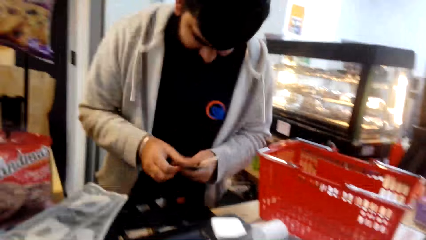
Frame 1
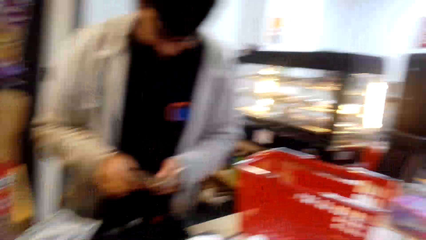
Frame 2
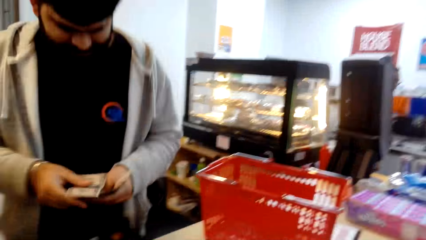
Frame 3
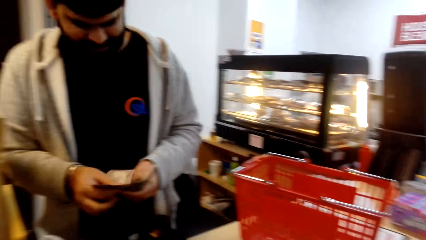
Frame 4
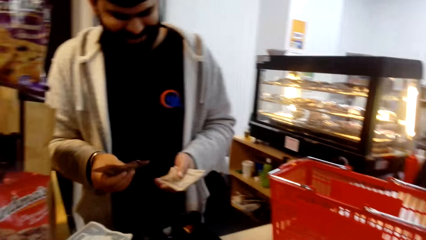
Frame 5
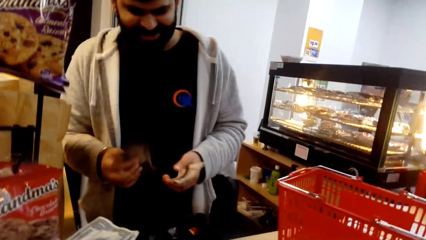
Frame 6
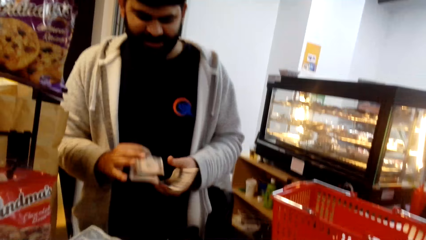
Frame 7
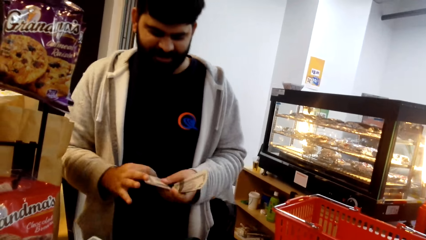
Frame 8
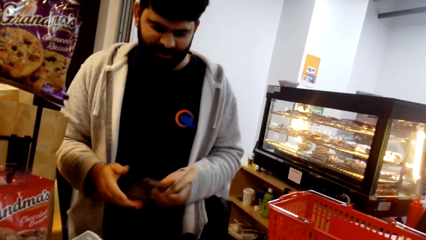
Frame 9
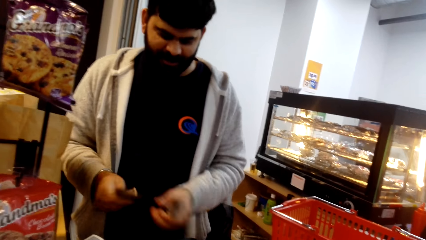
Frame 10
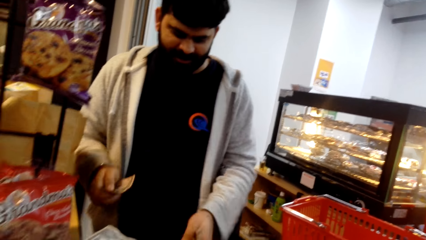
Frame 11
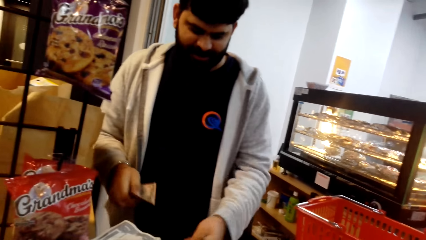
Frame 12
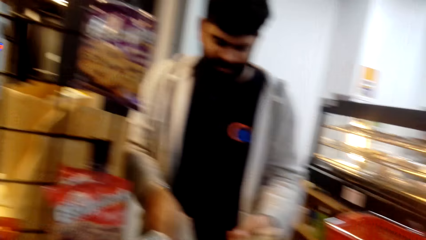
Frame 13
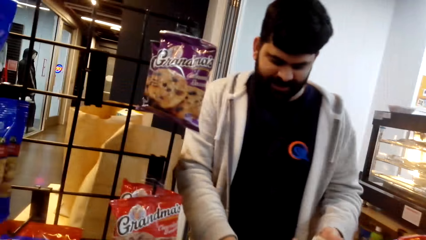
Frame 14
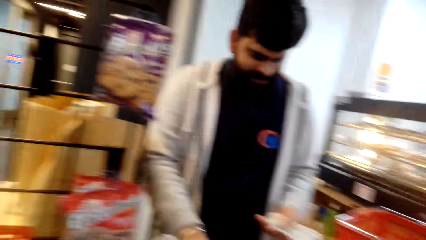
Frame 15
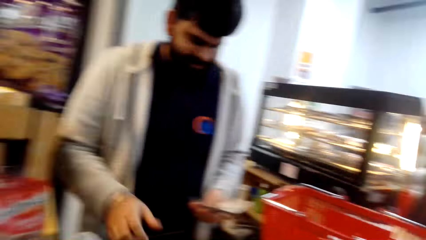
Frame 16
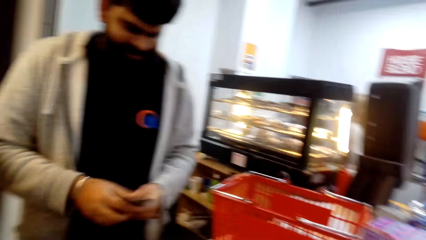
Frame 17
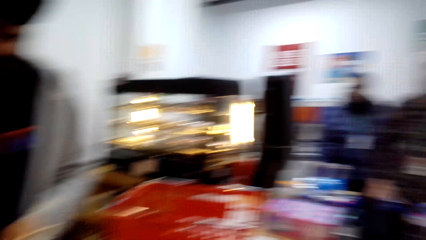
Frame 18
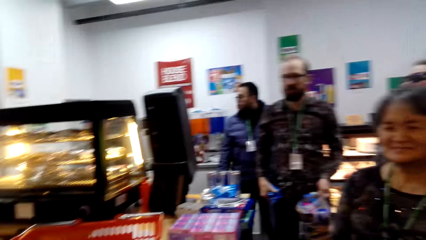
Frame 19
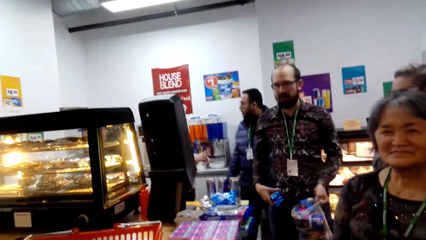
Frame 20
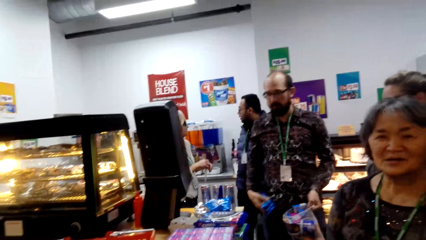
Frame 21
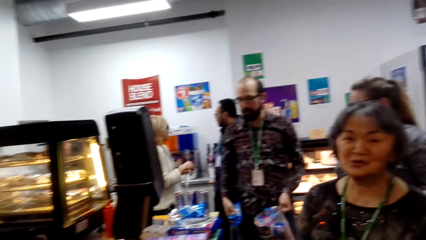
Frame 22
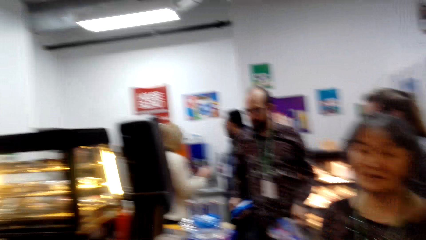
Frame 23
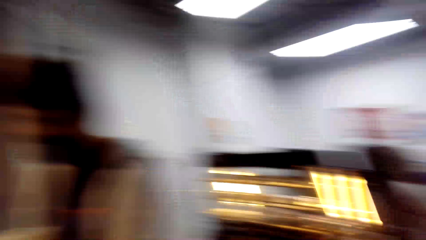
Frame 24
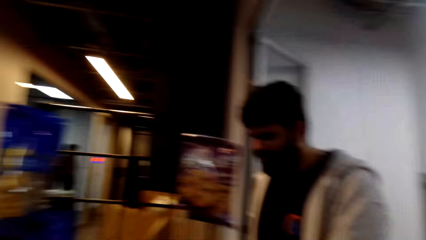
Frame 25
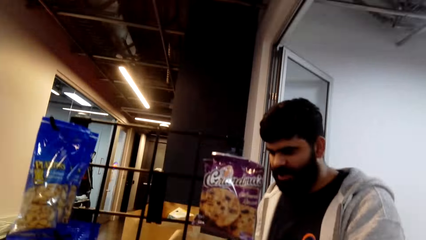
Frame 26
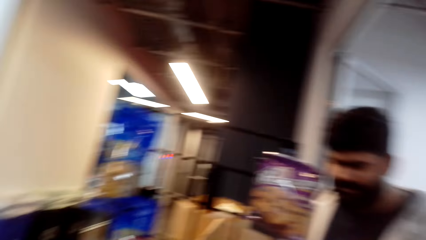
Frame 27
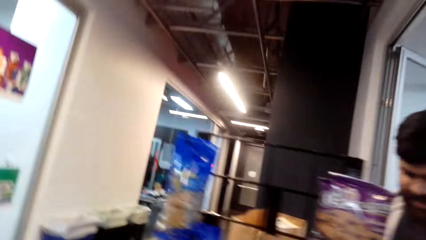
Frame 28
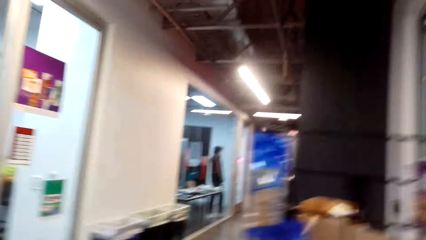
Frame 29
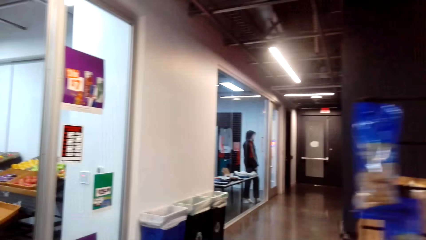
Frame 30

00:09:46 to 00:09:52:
A person counts money.

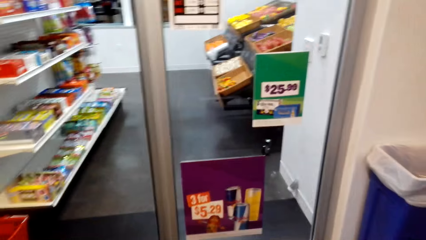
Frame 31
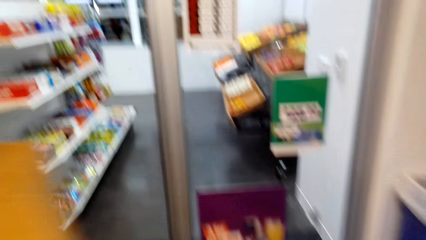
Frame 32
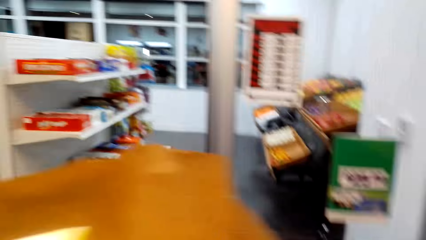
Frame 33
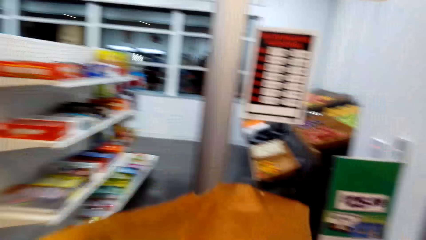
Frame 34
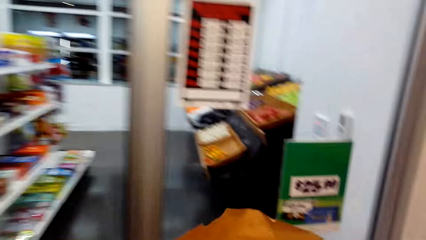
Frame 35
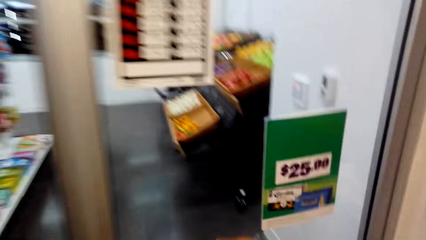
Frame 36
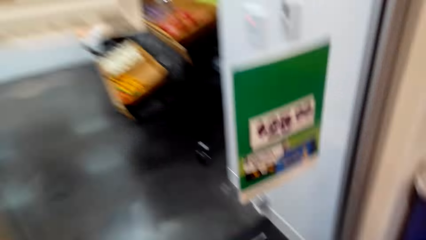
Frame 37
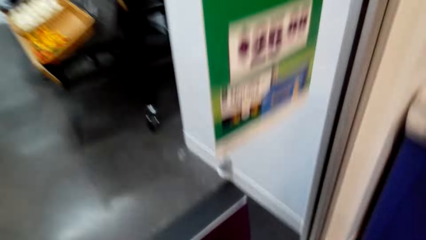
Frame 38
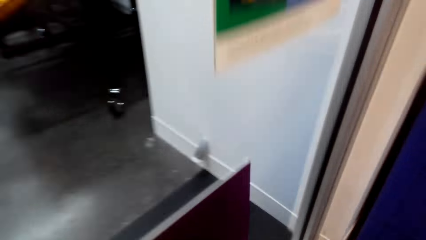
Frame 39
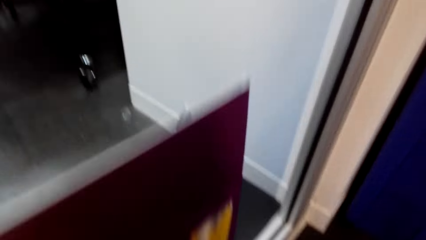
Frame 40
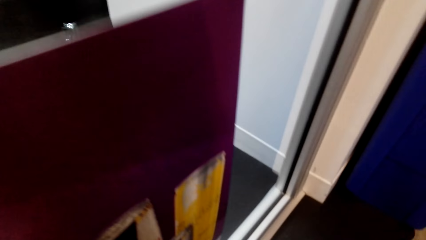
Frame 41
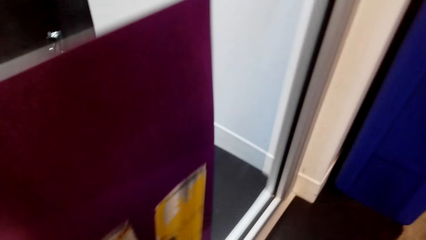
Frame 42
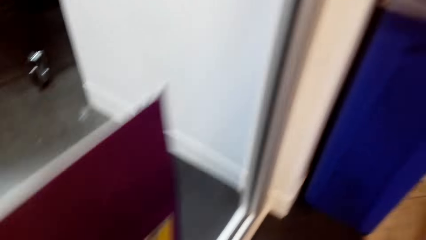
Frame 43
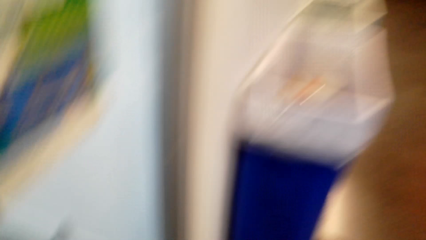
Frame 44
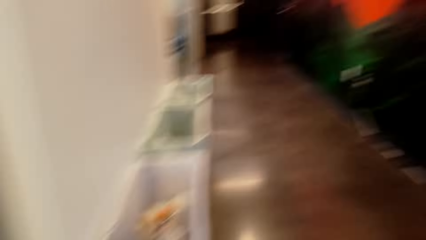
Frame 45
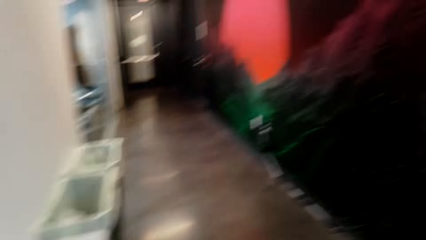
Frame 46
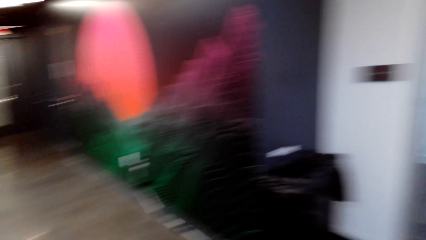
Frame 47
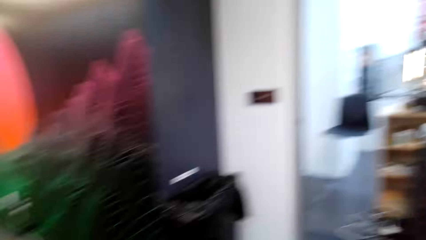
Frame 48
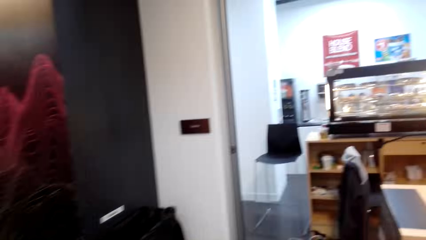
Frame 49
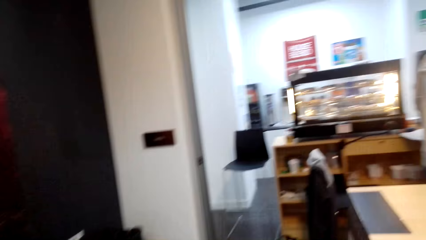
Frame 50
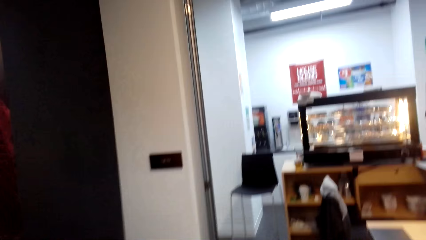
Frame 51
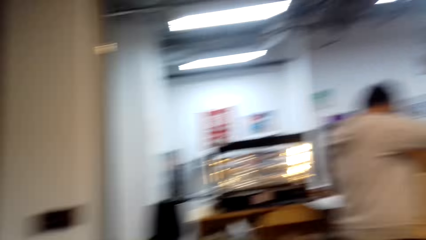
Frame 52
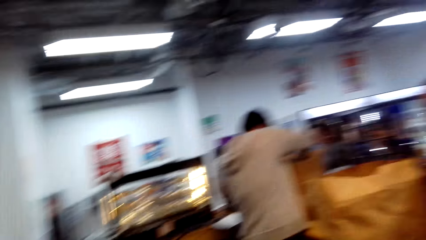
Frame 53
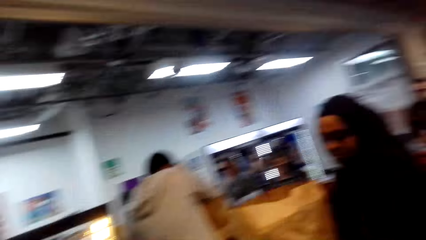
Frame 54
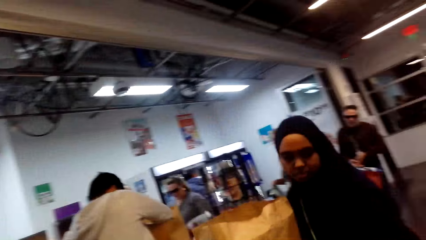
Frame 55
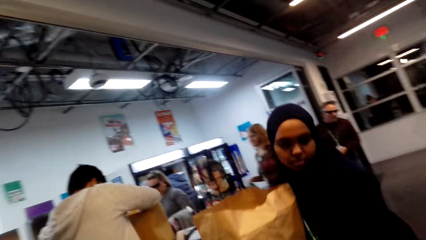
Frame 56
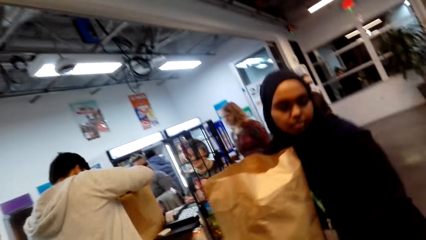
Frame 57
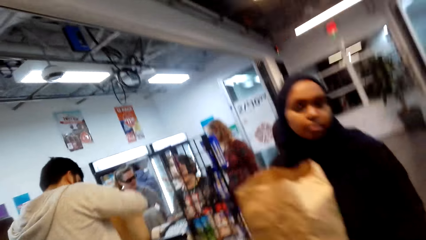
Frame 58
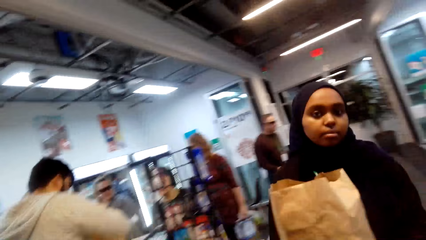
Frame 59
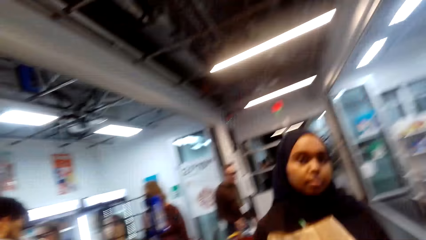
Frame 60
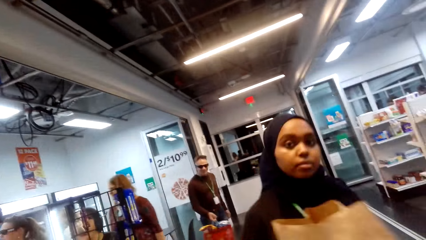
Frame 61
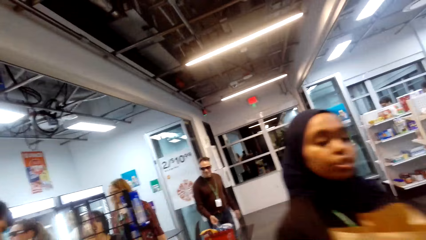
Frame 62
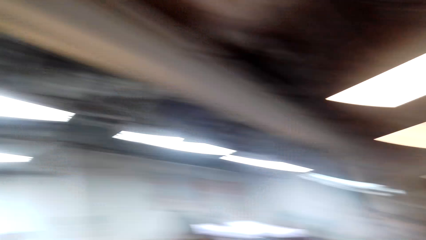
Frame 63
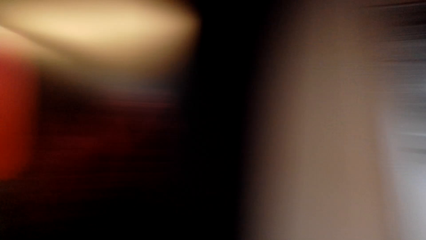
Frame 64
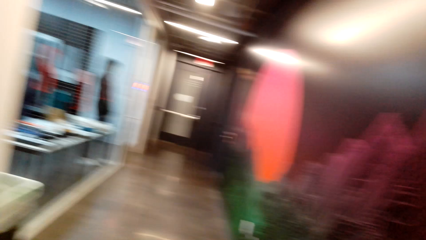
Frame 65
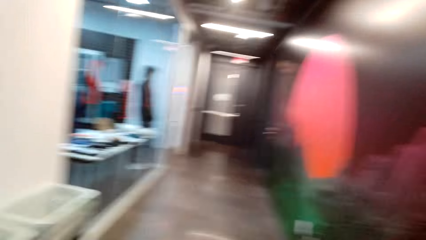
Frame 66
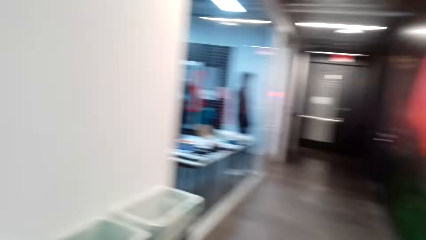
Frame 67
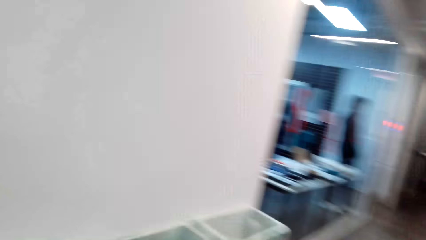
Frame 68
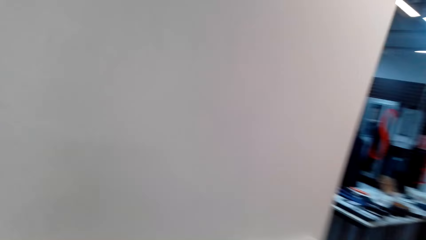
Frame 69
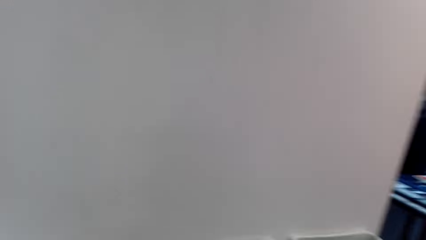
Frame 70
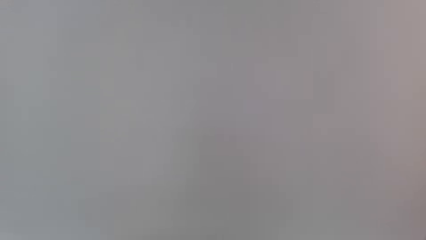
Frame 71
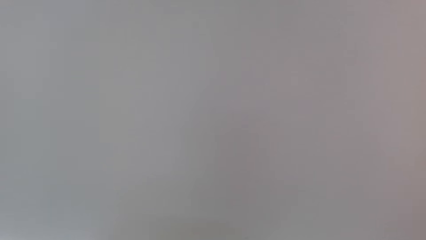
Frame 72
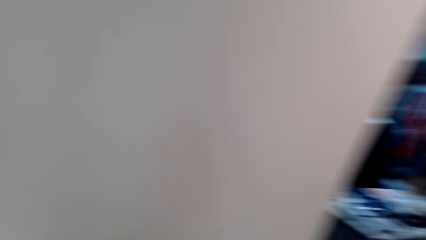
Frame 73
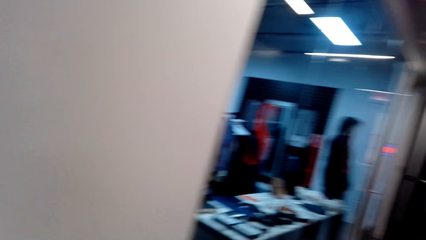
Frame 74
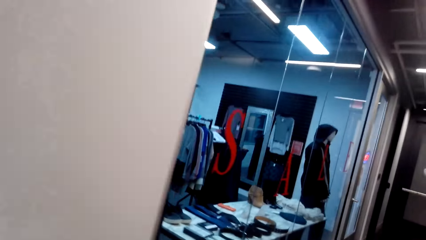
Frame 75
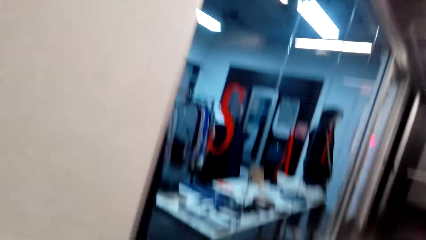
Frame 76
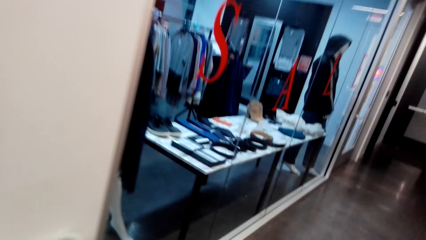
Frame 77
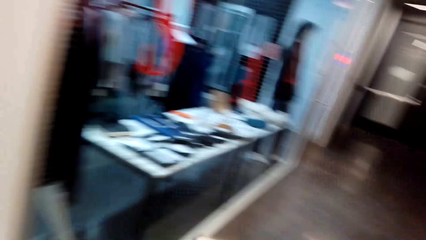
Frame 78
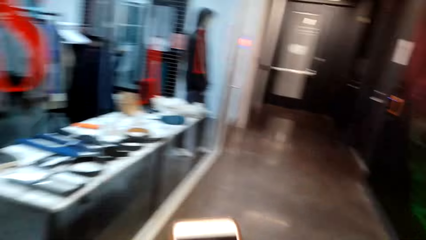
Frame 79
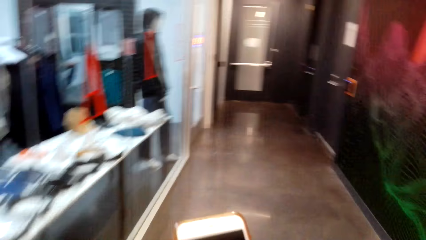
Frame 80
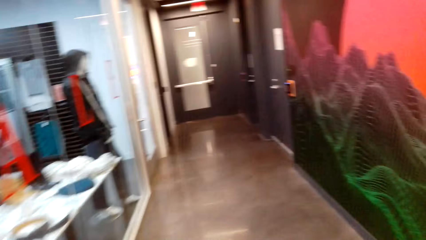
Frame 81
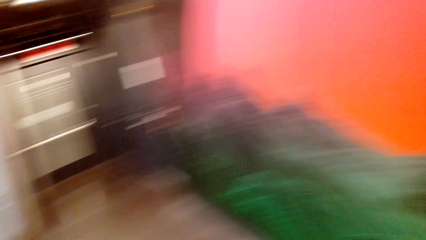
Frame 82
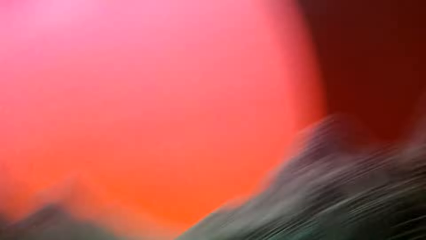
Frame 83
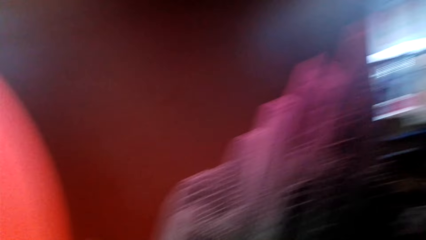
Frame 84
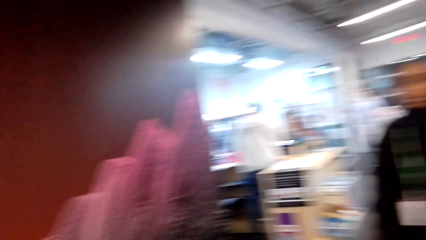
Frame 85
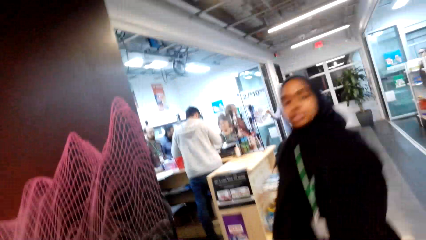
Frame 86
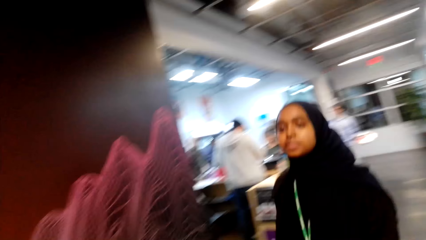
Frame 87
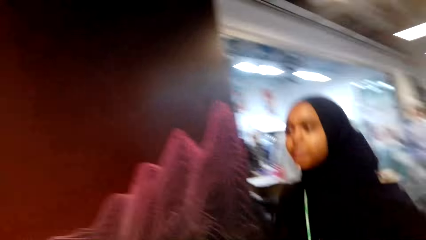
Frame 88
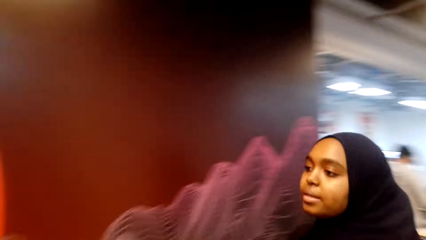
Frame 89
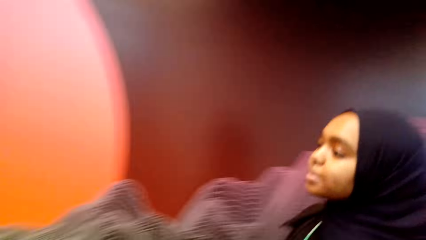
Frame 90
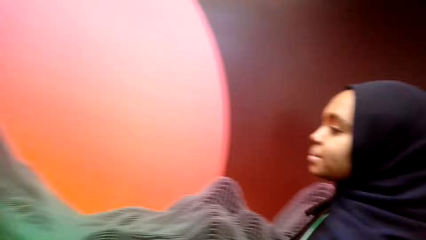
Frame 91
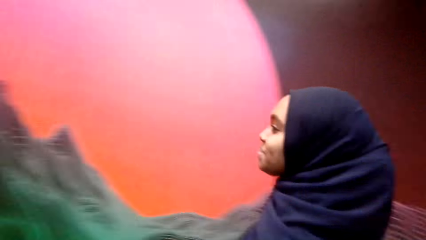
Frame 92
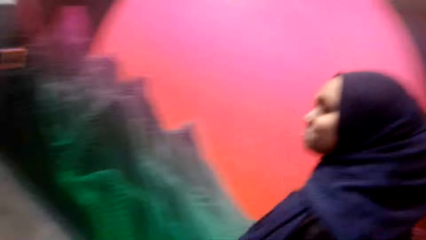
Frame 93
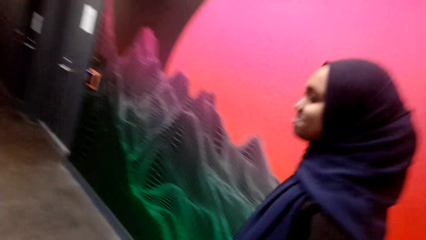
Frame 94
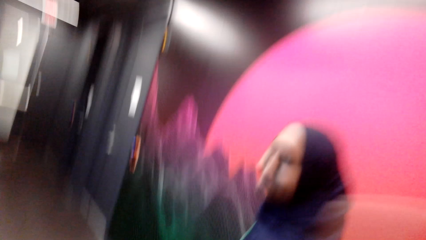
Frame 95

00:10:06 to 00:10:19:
The camera wearer puts the shopping bags down. A lady carries the shopping bag. The lady puts the bags on the floor.
